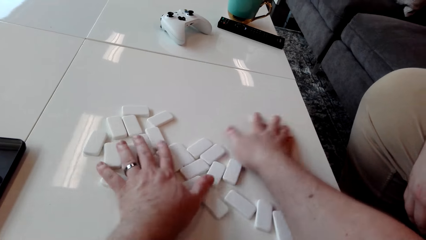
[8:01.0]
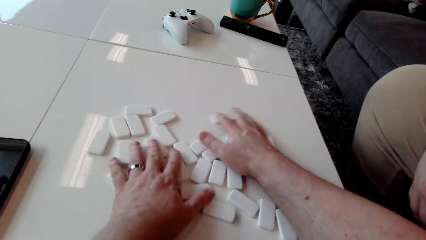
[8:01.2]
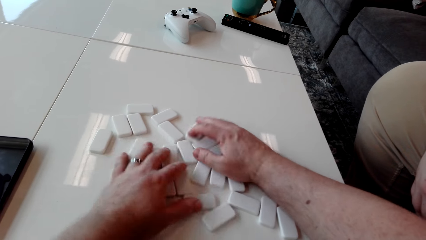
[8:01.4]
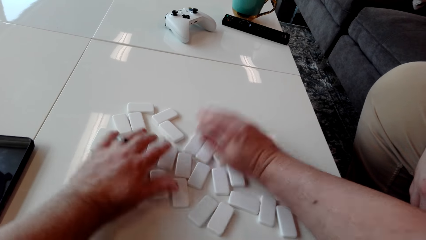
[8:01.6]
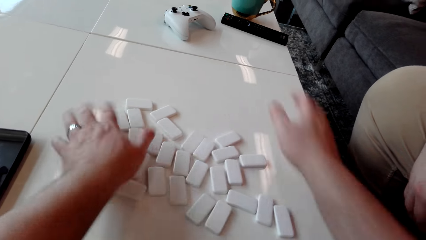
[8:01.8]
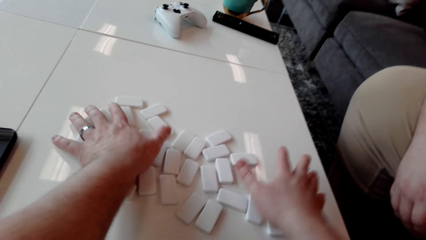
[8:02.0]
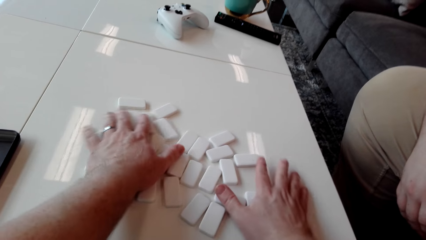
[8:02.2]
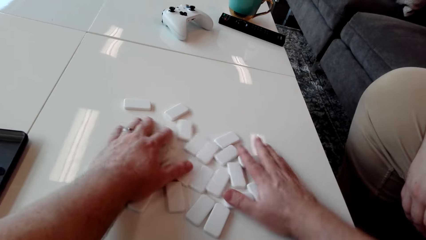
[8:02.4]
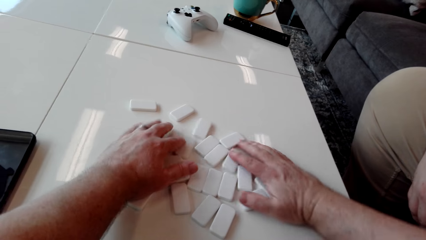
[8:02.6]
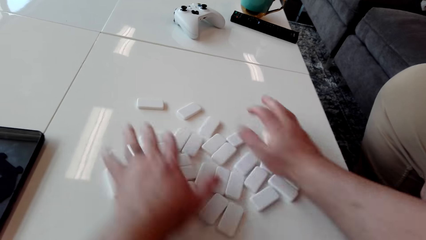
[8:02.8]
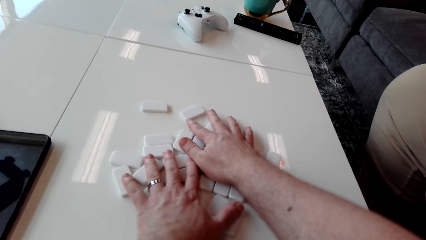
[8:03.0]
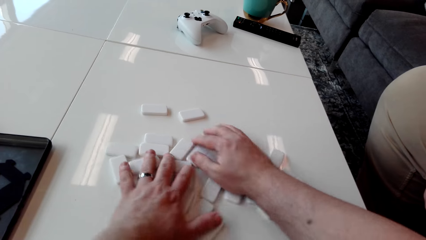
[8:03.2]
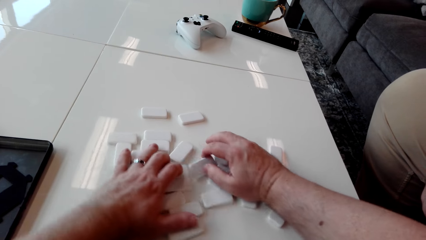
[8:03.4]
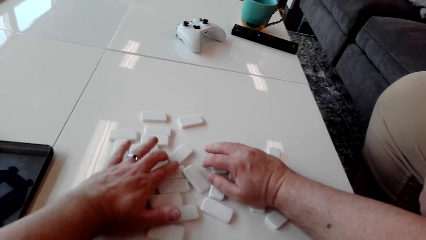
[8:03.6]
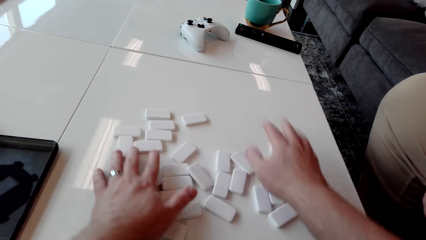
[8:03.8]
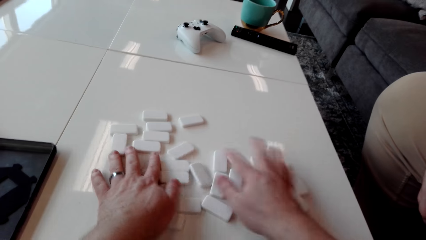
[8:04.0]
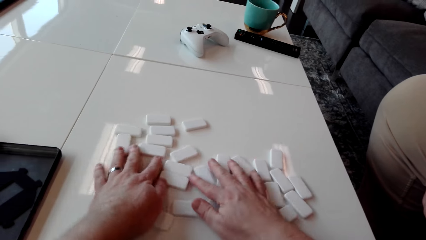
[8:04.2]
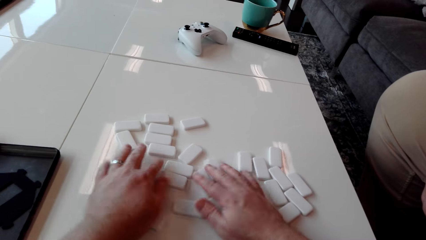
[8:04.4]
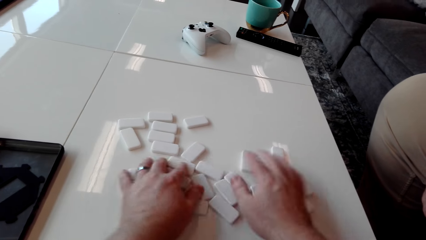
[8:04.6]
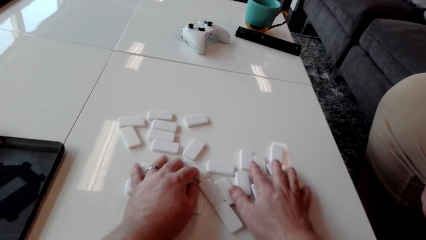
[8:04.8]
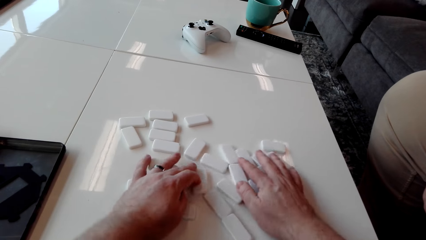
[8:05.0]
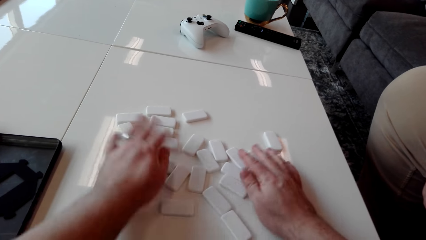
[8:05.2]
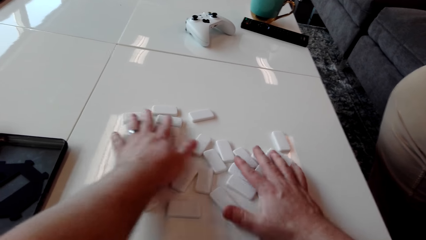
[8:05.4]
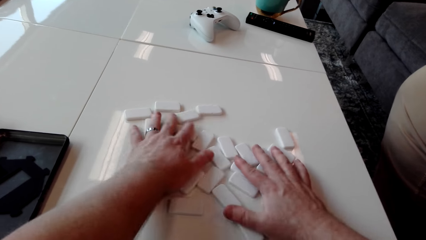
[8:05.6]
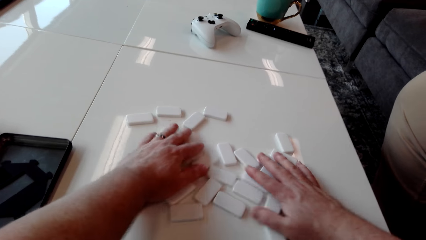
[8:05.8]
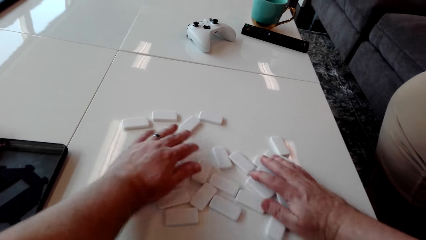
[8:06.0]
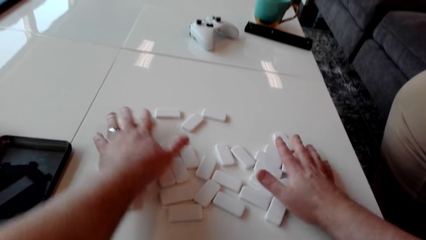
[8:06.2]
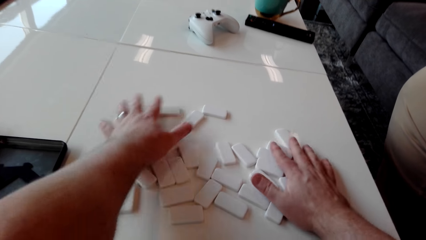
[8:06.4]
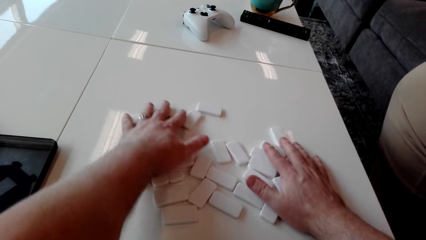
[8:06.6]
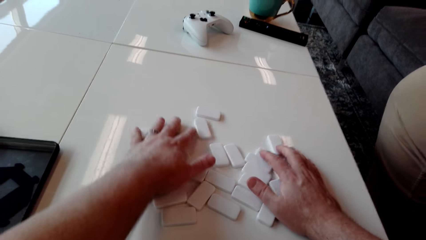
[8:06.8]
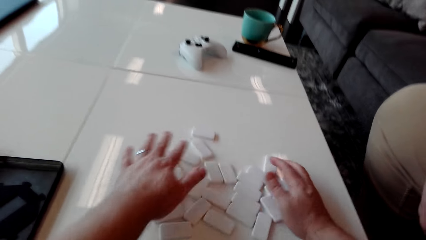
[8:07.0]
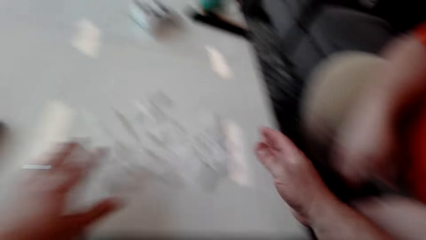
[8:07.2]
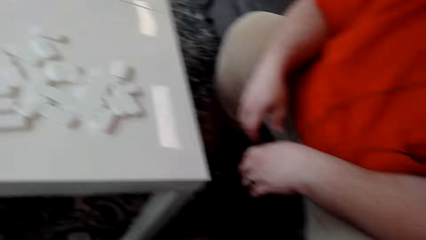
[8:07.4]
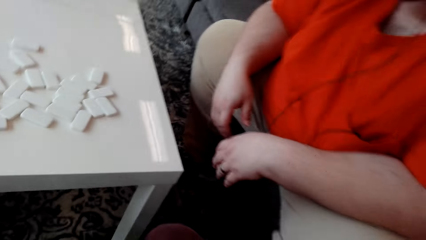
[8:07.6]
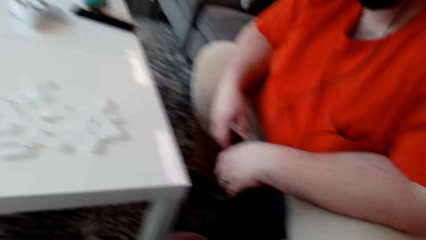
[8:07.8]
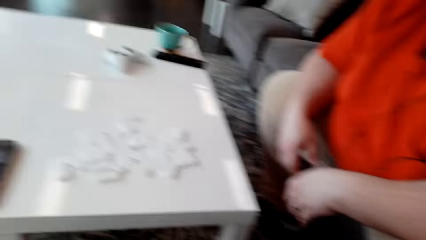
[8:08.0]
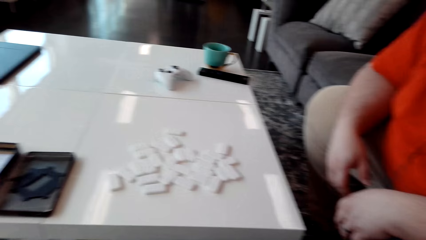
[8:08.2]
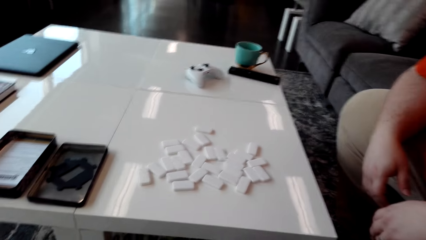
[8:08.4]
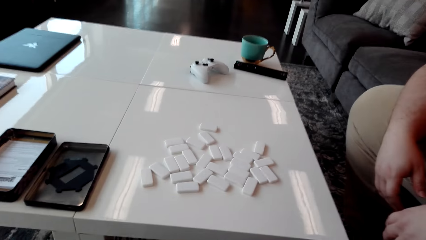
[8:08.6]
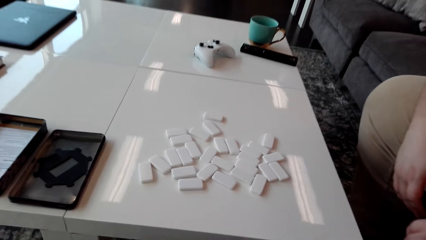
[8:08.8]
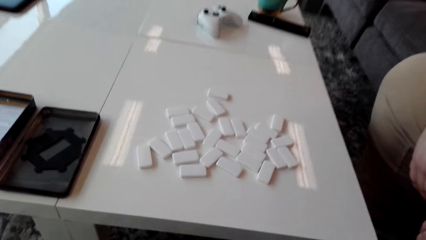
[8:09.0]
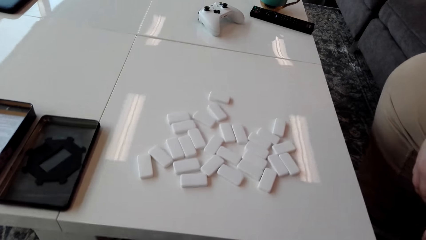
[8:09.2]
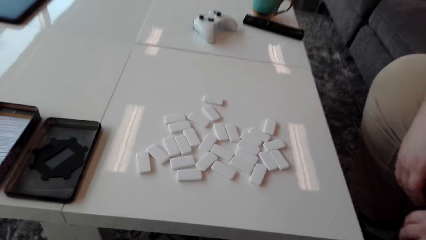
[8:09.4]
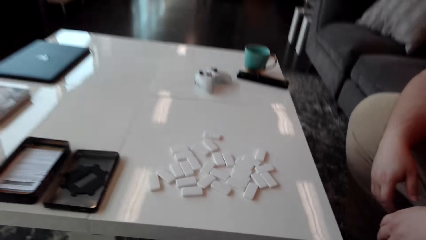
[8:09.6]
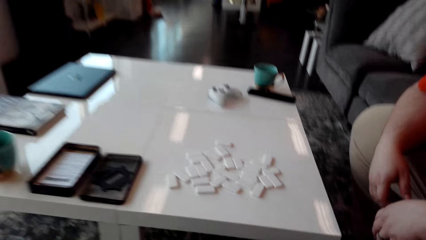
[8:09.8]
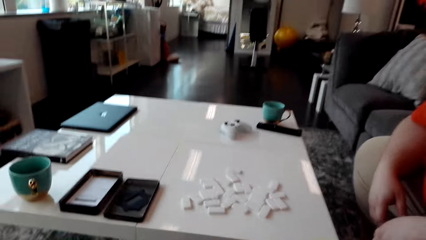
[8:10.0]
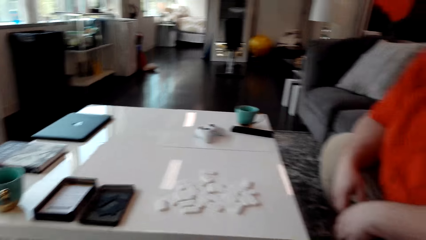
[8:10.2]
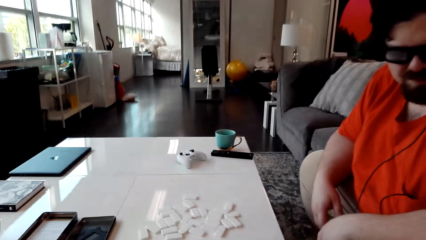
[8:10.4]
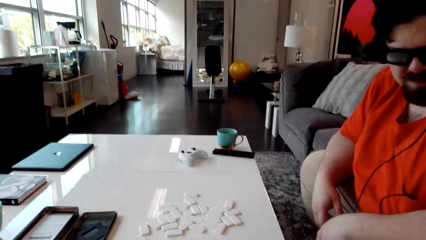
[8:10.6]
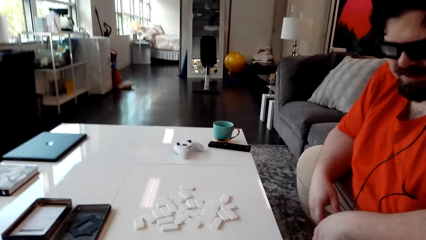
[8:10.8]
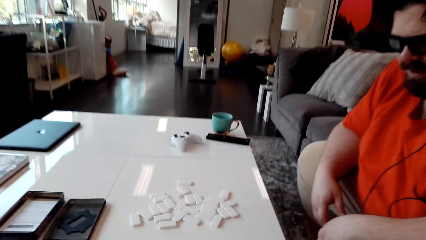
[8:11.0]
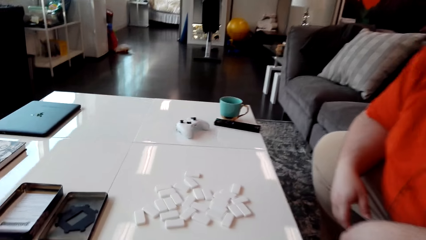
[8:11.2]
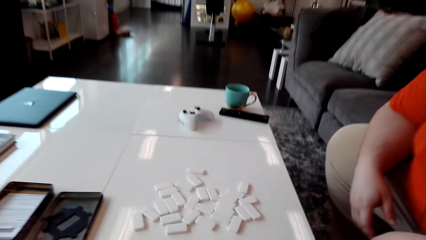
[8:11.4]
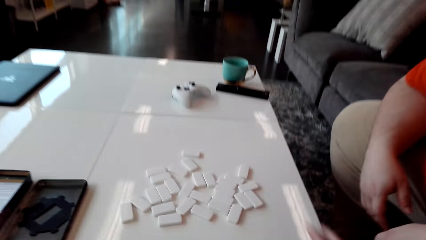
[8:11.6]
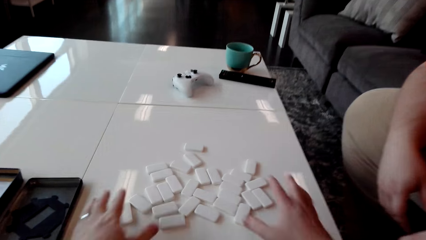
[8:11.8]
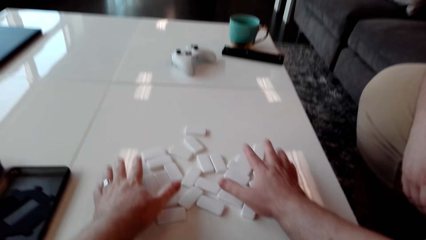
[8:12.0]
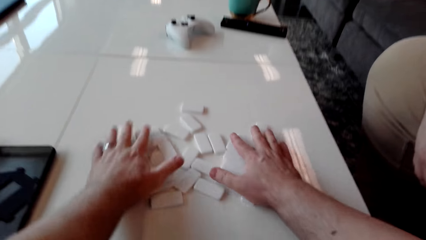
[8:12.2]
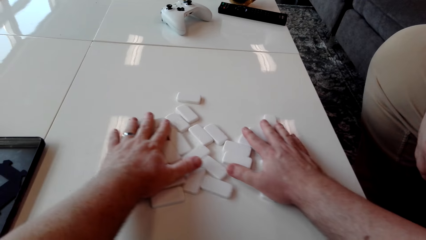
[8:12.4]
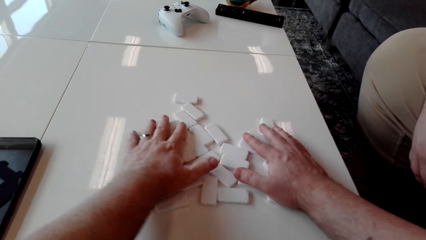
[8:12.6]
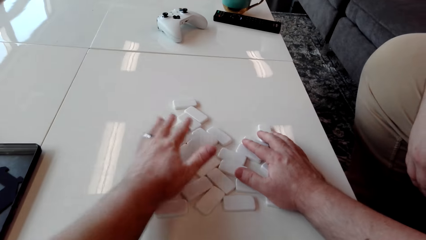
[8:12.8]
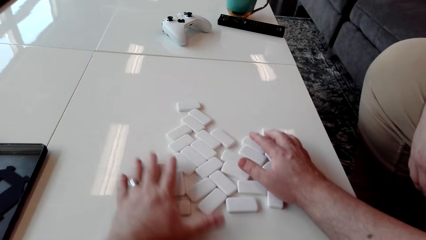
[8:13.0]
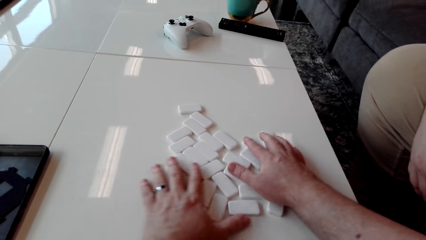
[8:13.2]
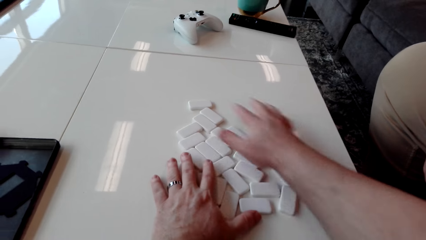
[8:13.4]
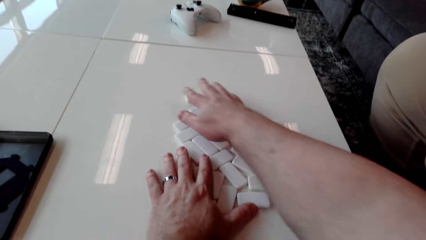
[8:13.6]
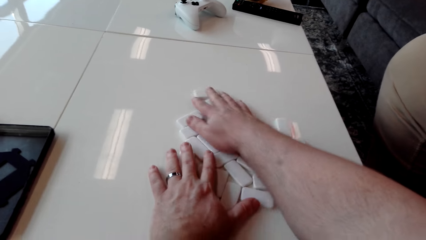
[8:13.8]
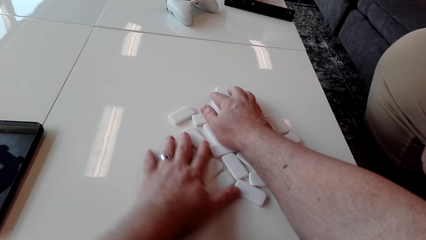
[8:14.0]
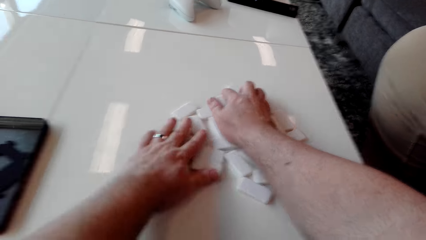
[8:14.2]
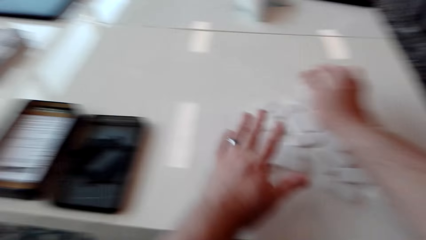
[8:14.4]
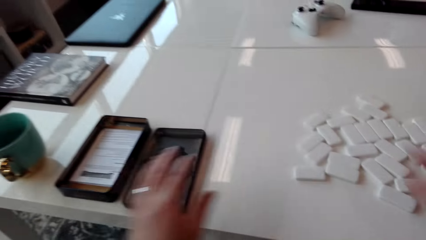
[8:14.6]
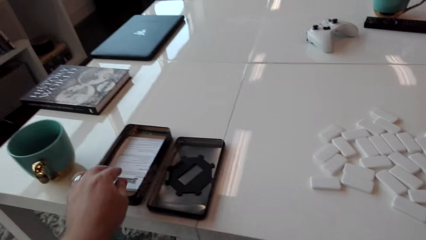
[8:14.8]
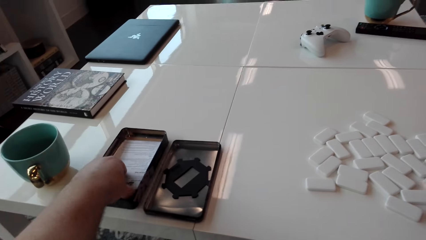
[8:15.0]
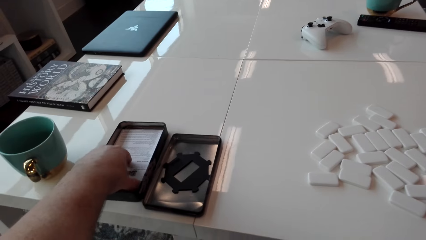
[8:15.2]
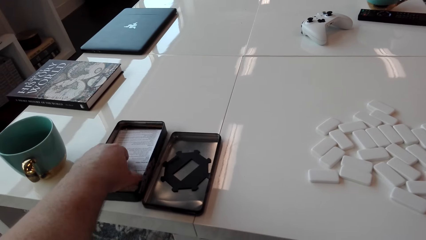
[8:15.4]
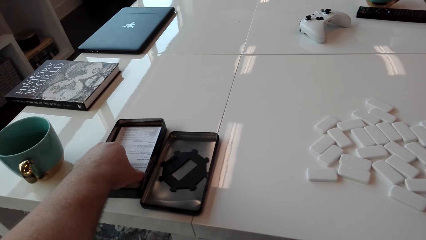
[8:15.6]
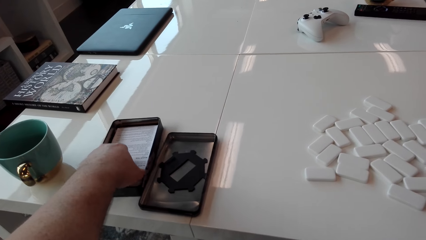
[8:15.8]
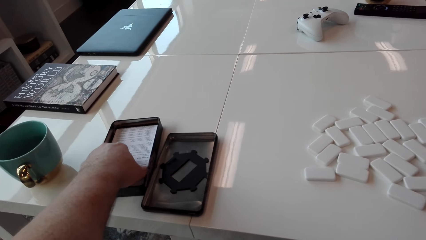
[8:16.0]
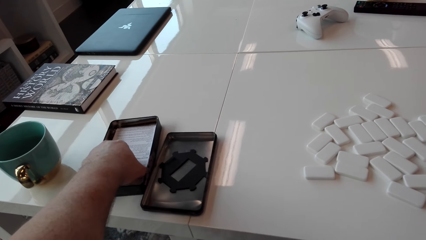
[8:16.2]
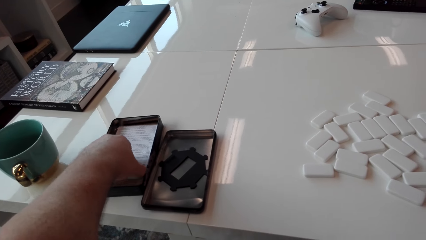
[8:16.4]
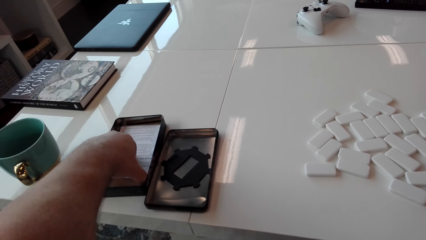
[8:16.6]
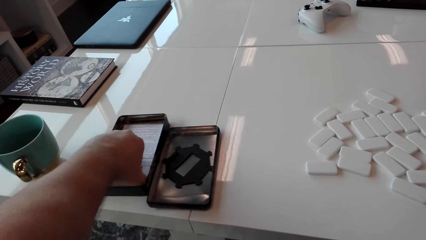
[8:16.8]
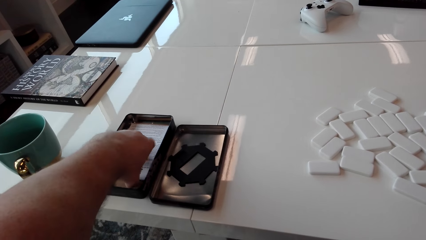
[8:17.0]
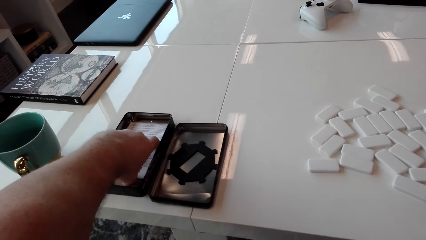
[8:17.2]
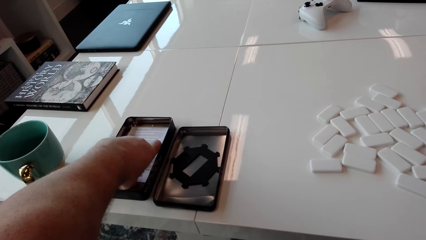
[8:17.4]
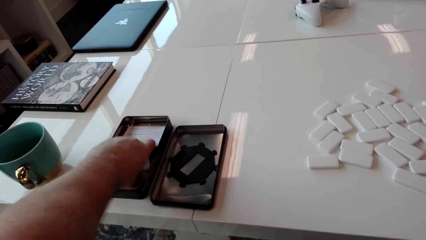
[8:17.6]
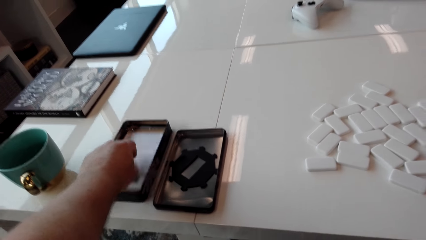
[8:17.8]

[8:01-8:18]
The camera wearer looks around. They move the domino pieces on the table. They pick up the booklet manual.
